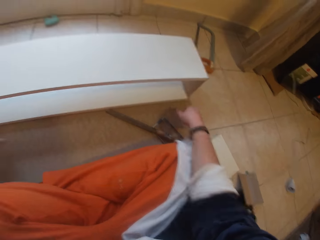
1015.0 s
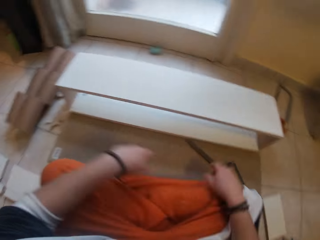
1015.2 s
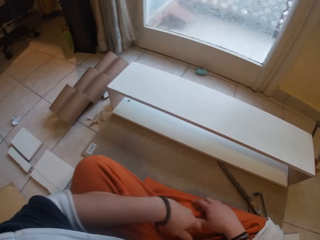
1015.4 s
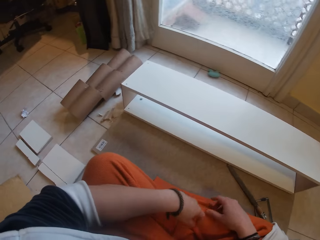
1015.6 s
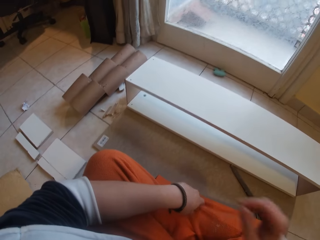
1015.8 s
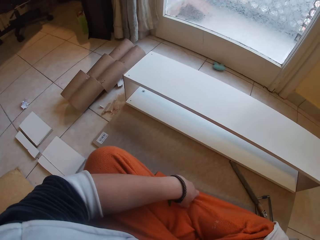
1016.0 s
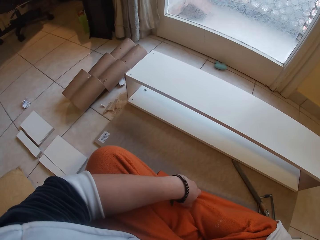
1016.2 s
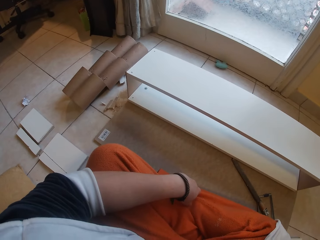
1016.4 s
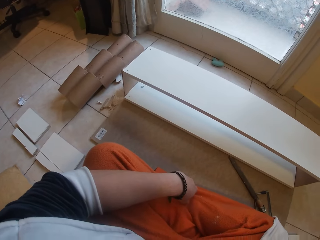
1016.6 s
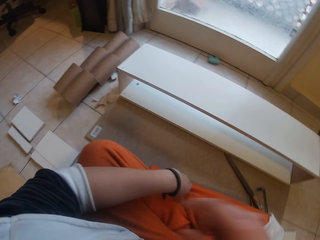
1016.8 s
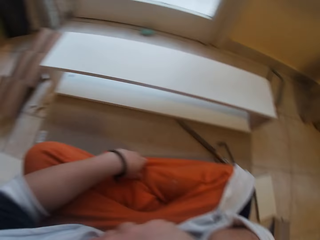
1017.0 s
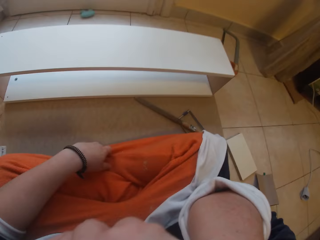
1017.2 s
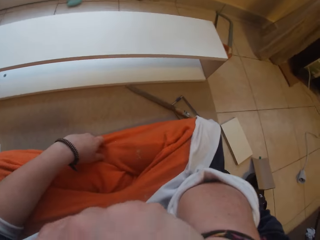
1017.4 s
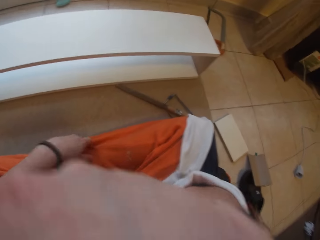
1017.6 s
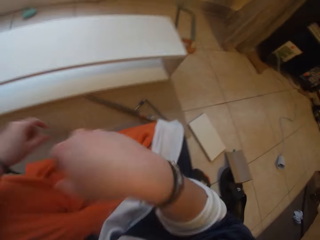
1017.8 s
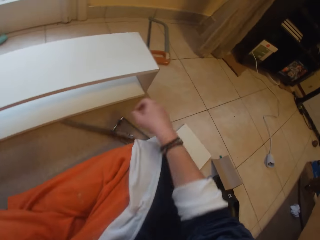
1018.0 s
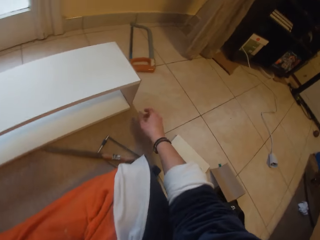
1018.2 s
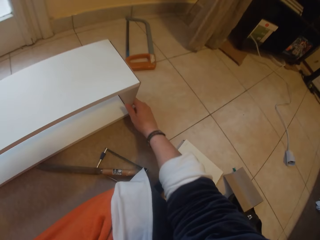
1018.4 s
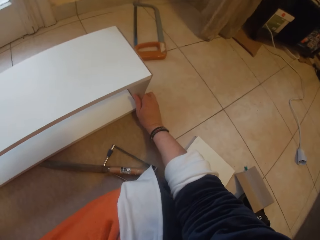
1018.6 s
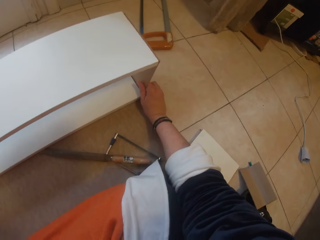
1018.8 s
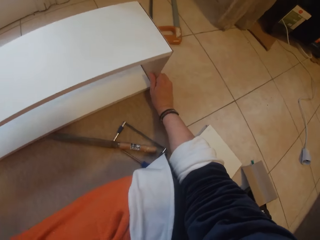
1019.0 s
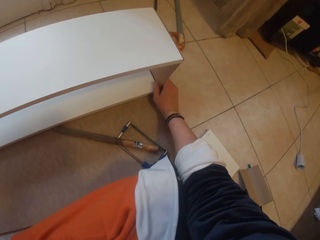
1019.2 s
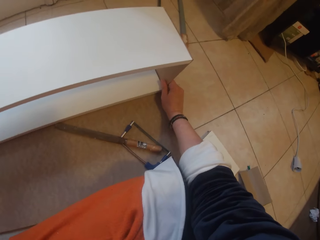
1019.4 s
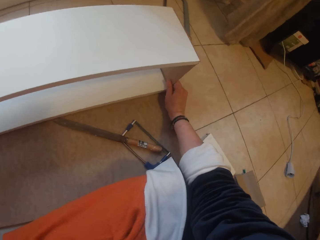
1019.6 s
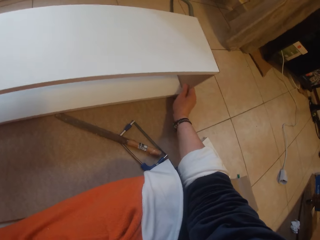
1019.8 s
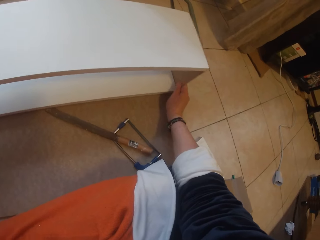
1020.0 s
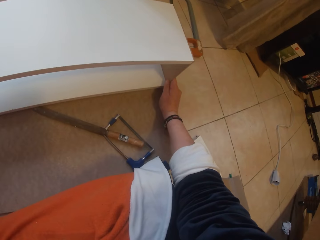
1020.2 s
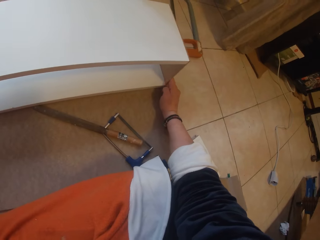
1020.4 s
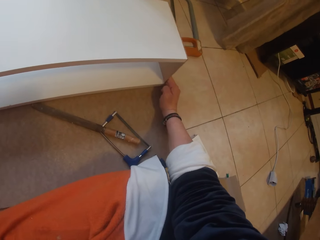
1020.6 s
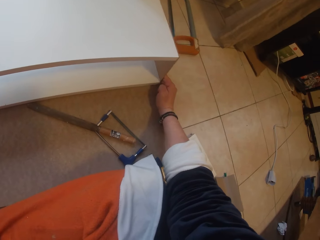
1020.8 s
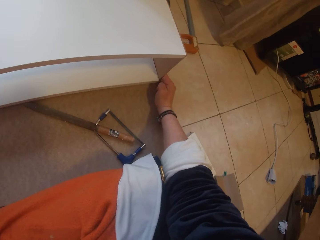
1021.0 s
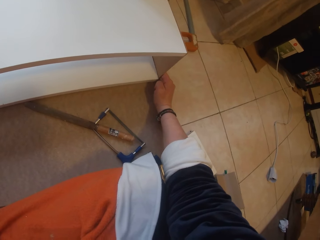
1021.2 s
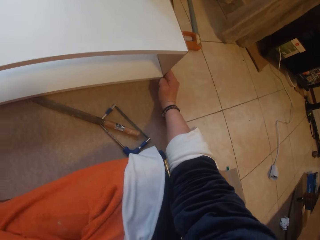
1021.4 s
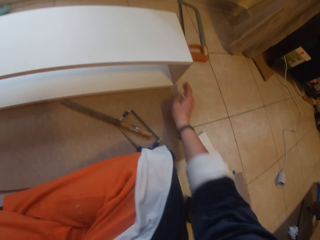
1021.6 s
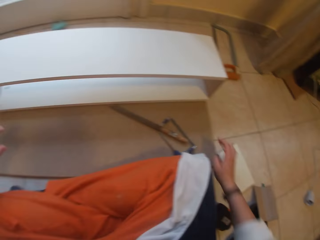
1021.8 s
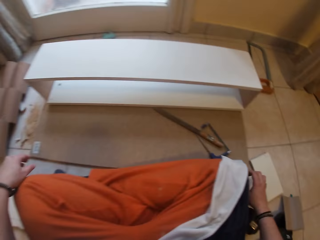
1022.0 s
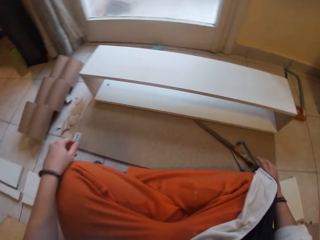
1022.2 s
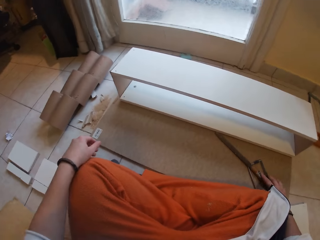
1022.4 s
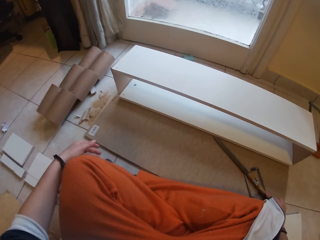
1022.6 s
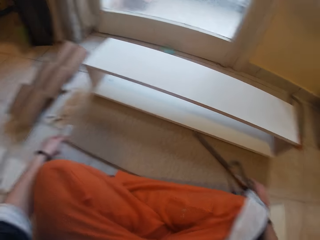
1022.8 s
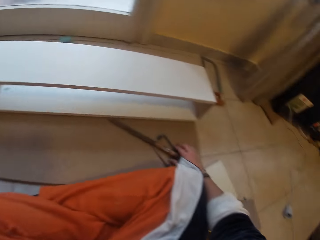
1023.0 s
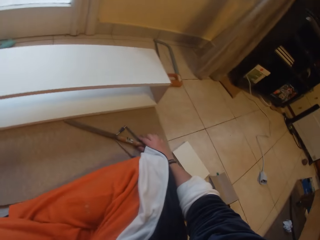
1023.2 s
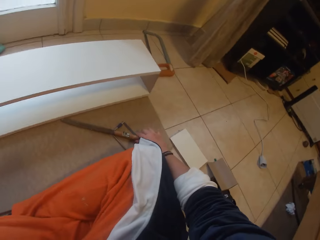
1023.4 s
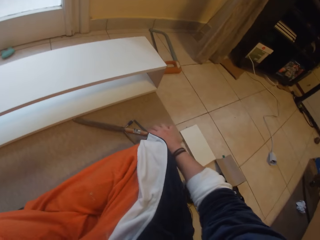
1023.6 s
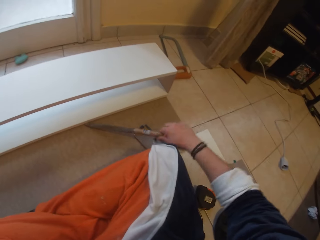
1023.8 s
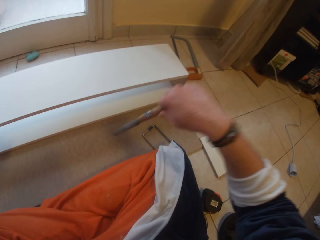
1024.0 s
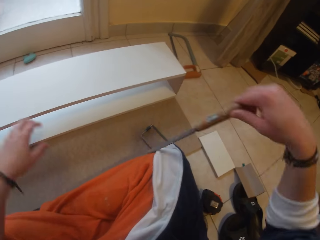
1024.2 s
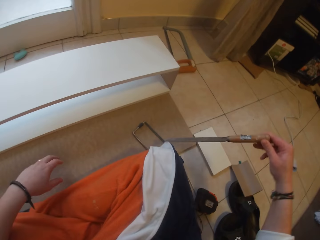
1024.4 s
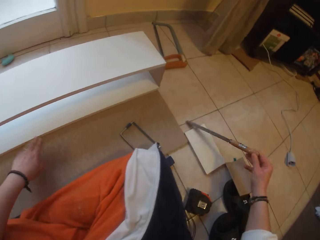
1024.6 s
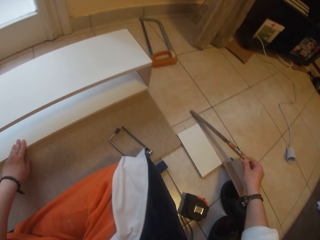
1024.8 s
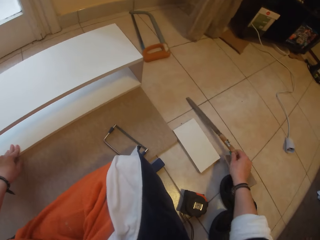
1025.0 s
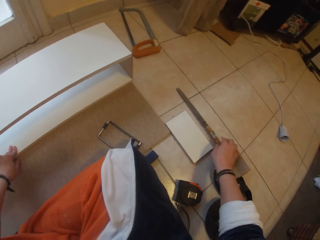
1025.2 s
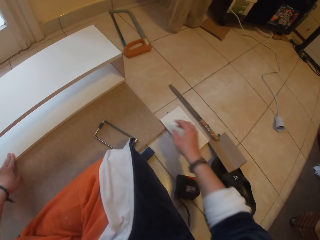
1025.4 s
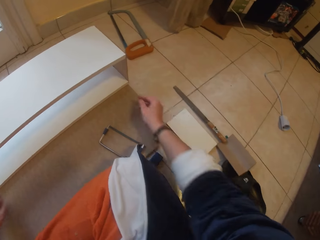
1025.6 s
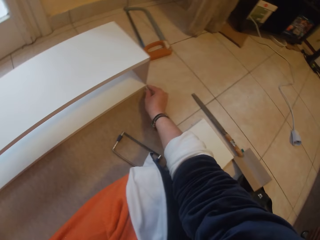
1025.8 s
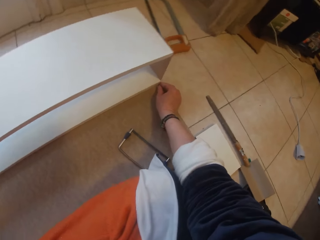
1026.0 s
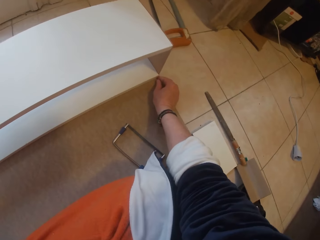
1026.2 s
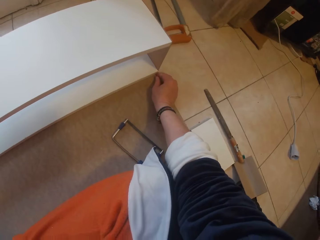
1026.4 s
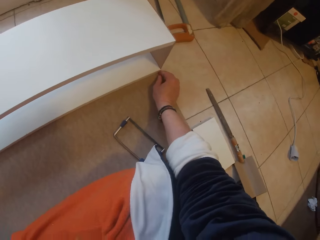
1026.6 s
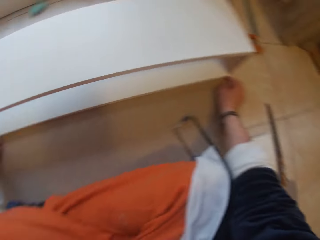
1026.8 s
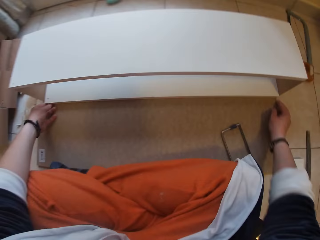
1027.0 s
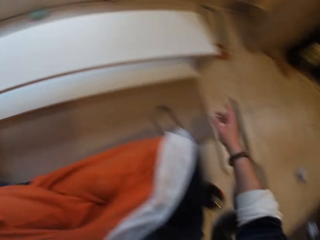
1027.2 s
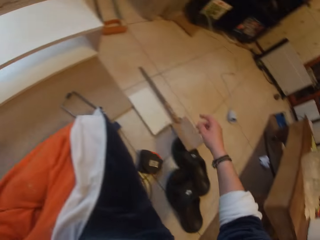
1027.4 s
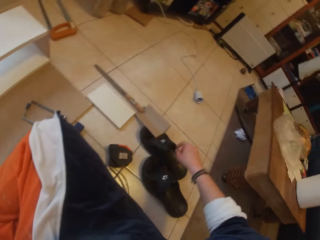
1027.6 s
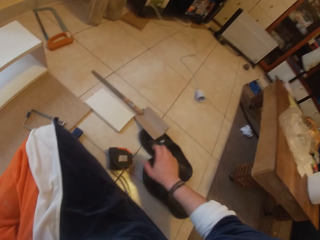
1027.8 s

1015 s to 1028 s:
The camera wearer looks at a wood cube. She moves the shelf with her right hand. She picks up the file from the board with her right hand. She moves the file. She drops the file in her right hand on the floor. She places her right hand on the shelf.

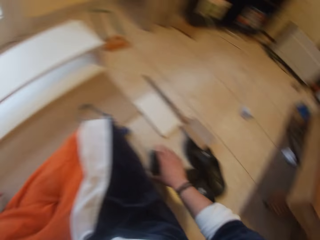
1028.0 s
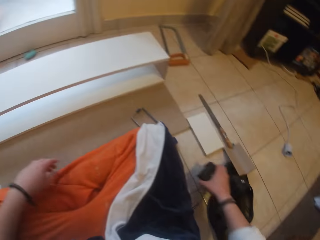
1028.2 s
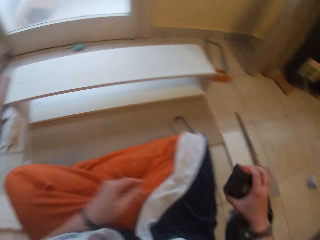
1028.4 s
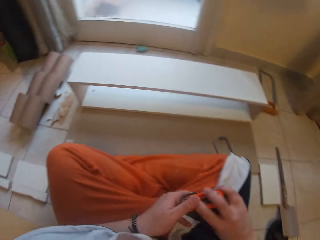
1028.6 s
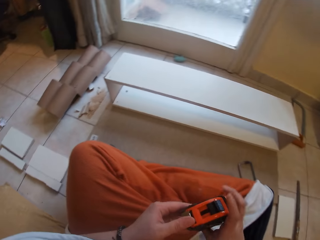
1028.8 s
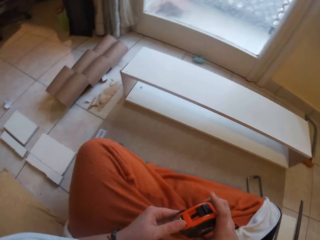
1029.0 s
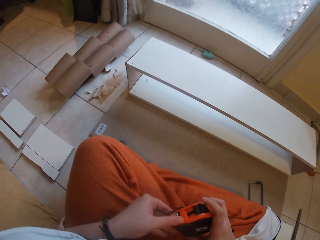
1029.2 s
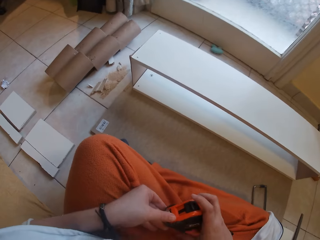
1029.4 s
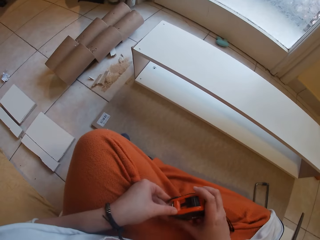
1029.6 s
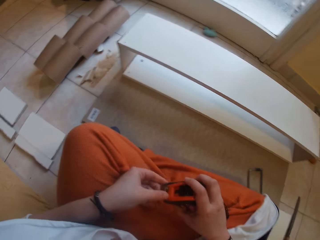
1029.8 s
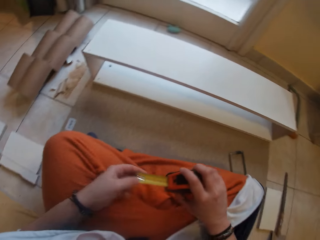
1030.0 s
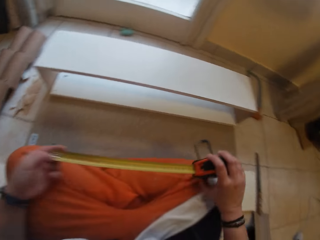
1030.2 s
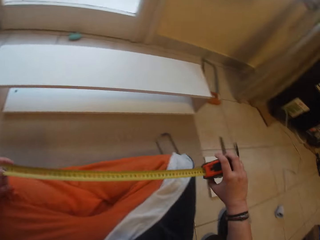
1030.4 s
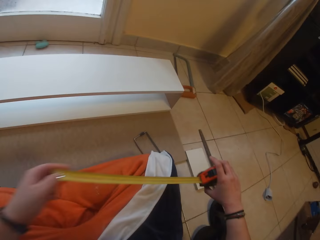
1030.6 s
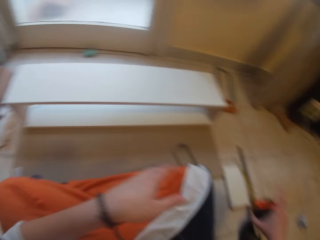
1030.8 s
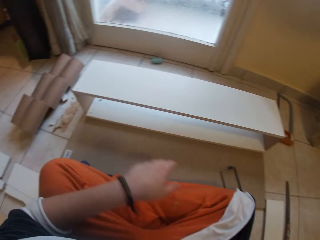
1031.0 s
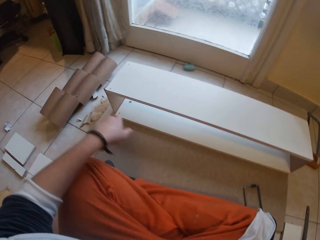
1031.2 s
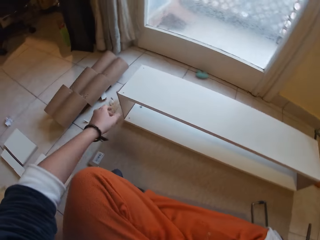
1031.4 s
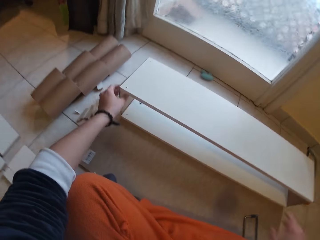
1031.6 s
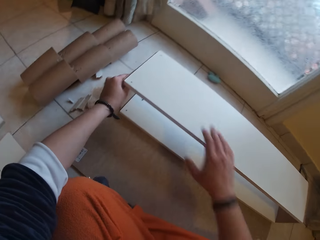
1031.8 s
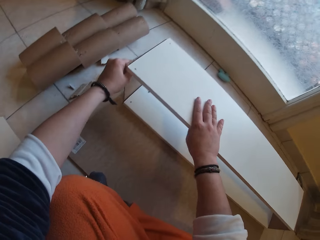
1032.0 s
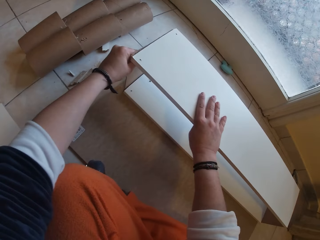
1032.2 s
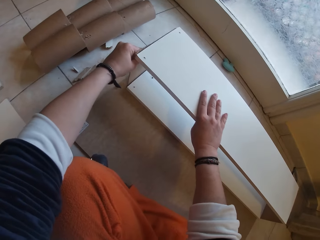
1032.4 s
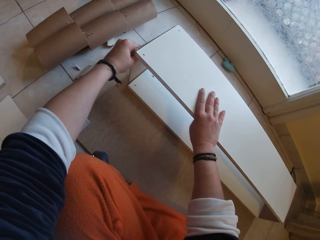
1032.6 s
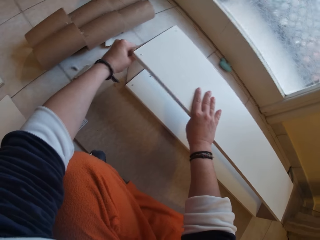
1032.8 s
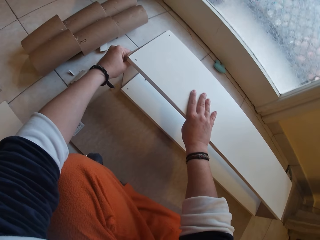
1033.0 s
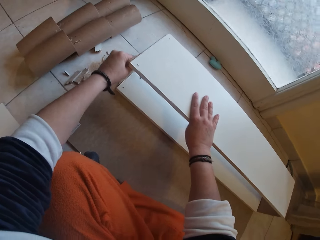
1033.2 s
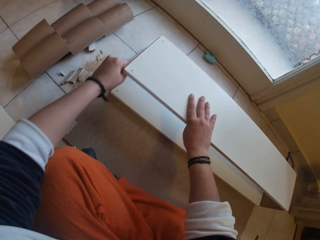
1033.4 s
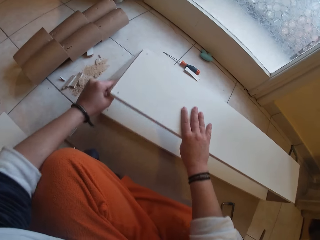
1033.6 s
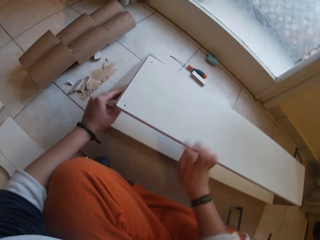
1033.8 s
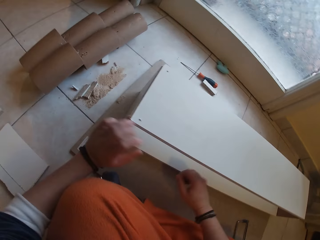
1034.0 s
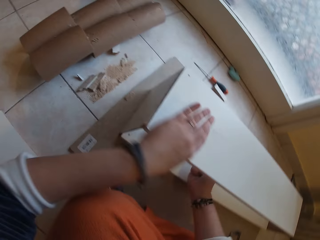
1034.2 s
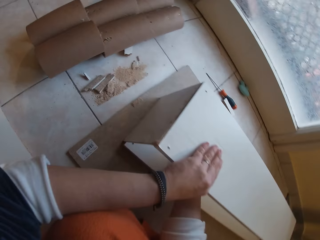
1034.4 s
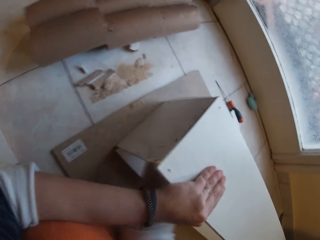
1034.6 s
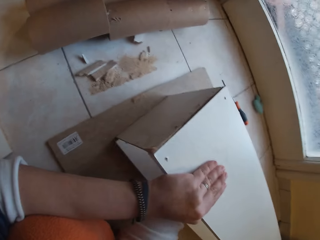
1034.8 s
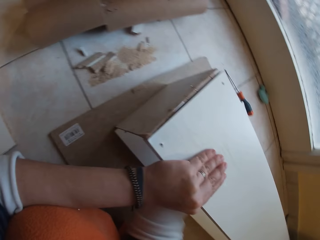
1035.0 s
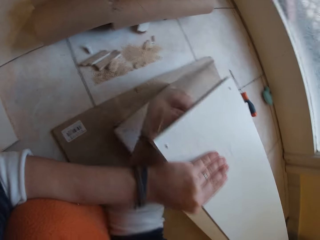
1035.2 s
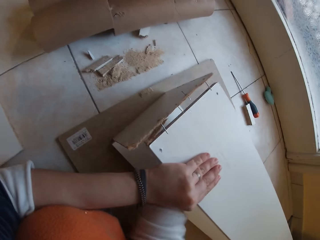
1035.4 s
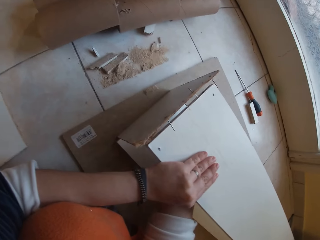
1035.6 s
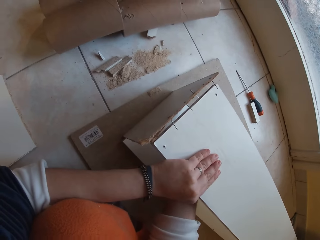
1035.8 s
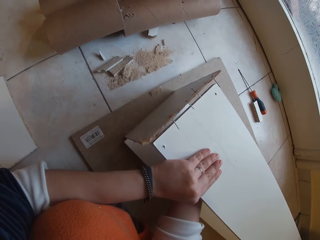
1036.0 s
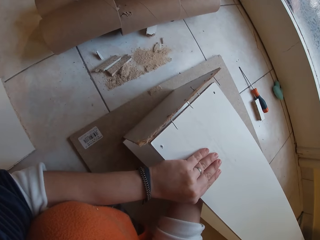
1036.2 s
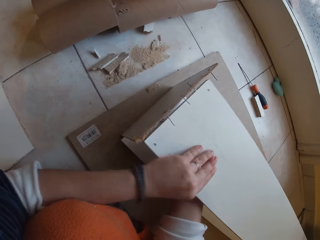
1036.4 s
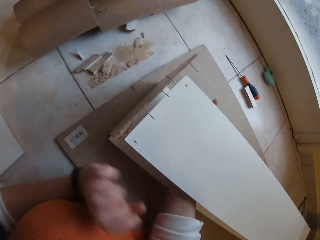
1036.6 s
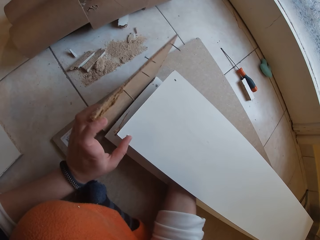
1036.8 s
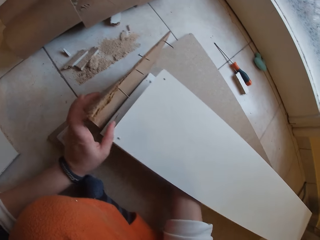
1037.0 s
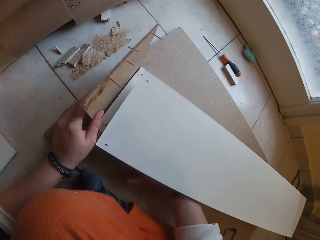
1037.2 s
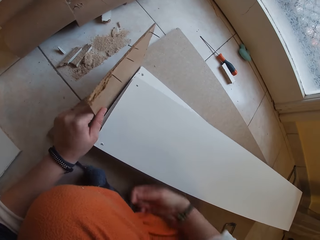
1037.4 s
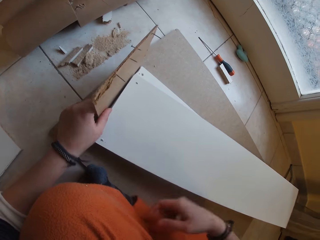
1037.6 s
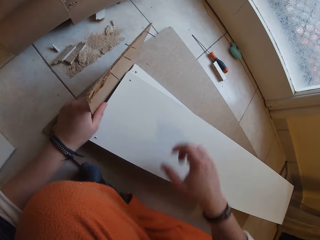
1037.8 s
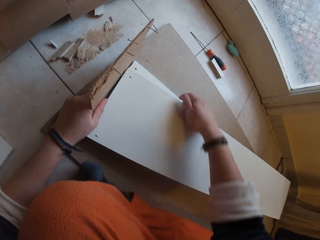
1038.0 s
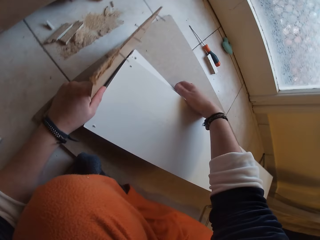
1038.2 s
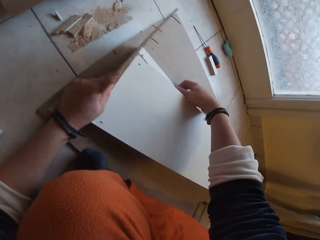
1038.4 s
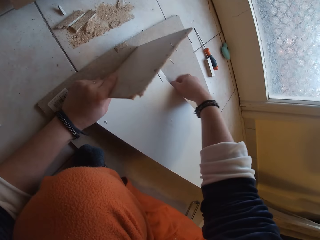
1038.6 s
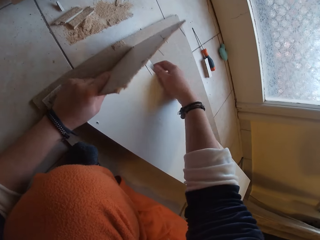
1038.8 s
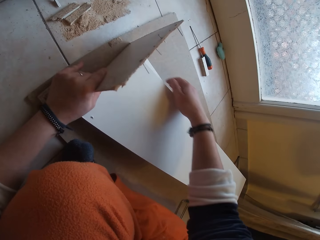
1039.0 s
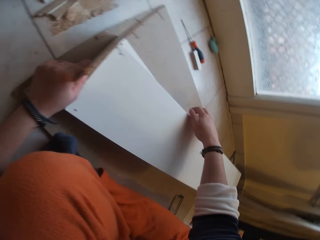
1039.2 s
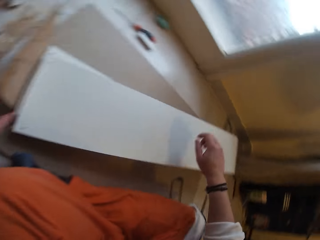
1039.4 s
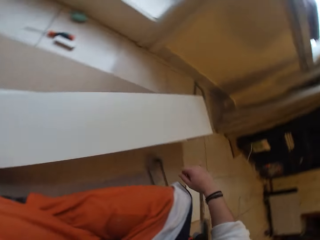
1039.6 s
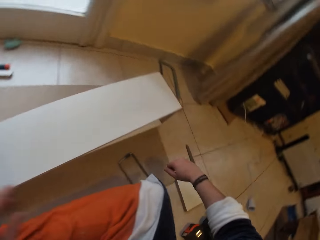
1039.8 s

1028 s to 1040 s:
The camera wearer picks a tape measure from the floor with her right hand. She pulls out a tape with her left hand from the tape measure in her right hand. She pushes in the tape in her left hand into the tape measure in her right hand. She adjusts a wood cube. She places her left hand on the shelf. She hits the shelf with her right hand. She dismantles the wood cube. She holds the shelf with her left hand. She moves her right hand on the side of the shelf.
